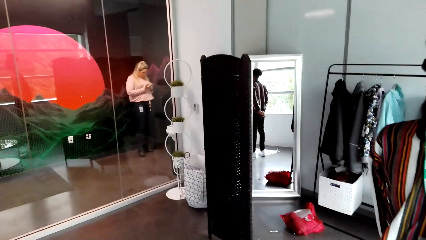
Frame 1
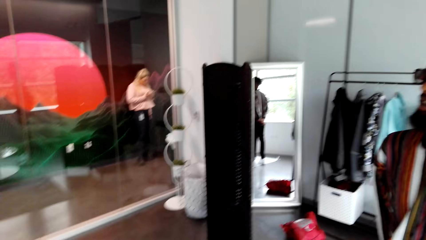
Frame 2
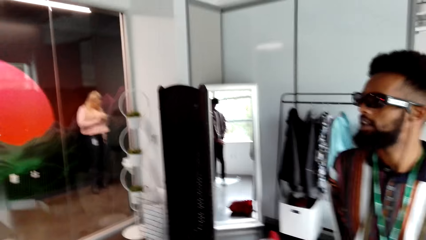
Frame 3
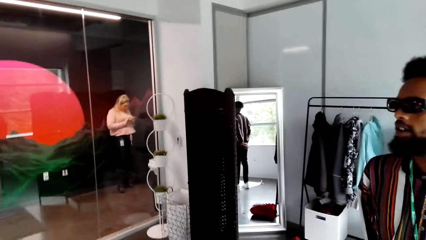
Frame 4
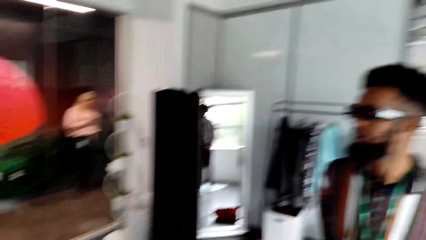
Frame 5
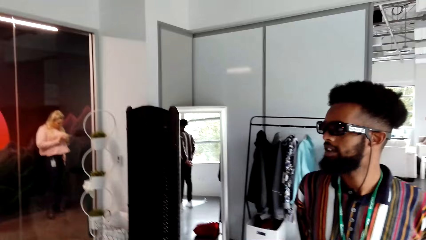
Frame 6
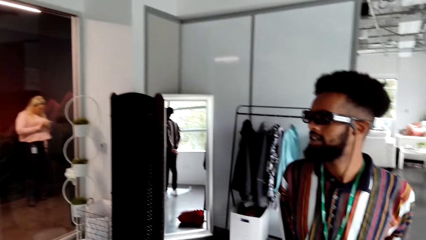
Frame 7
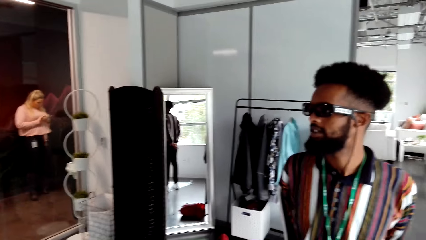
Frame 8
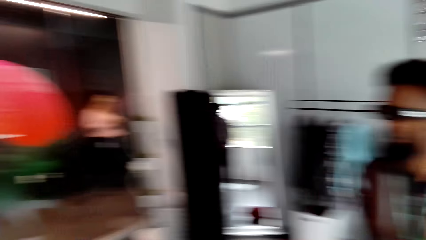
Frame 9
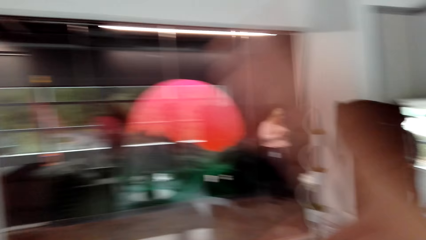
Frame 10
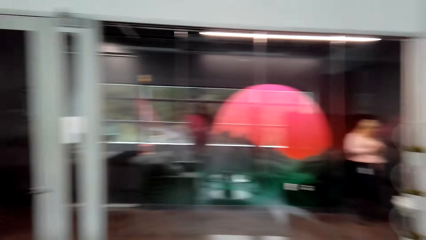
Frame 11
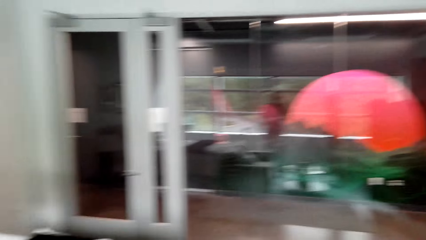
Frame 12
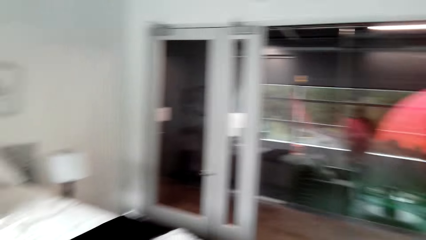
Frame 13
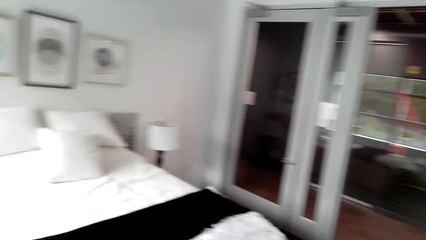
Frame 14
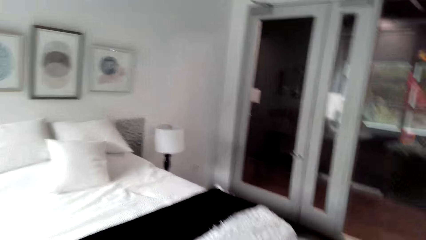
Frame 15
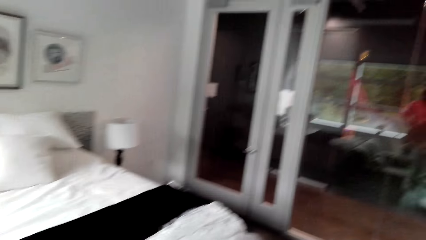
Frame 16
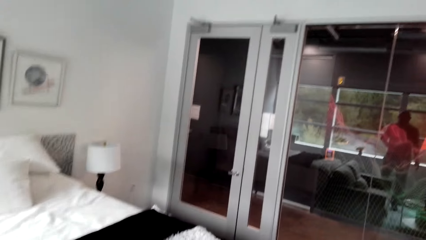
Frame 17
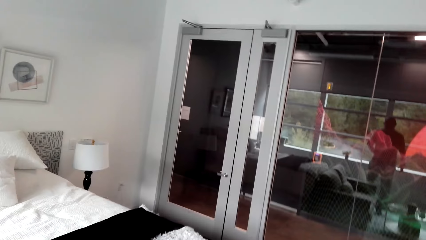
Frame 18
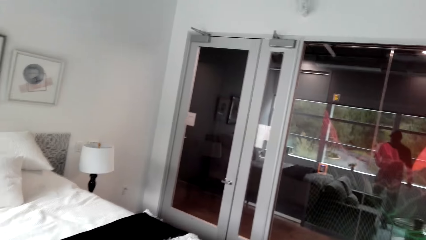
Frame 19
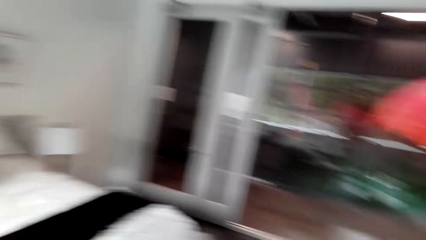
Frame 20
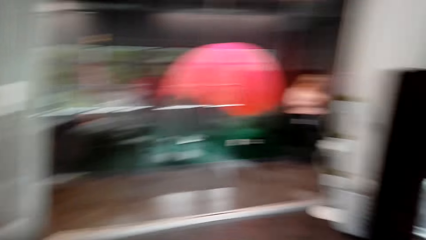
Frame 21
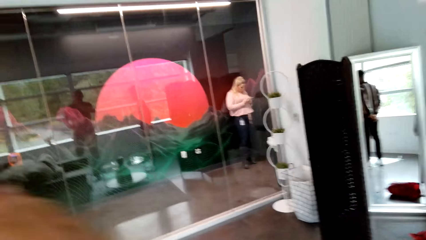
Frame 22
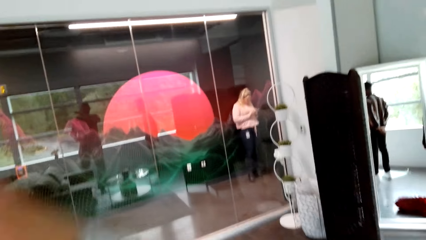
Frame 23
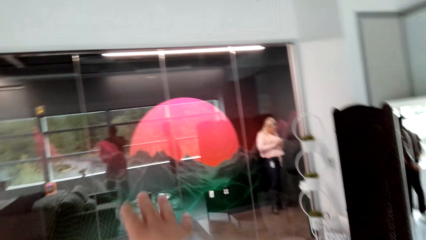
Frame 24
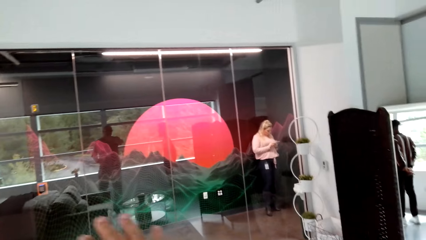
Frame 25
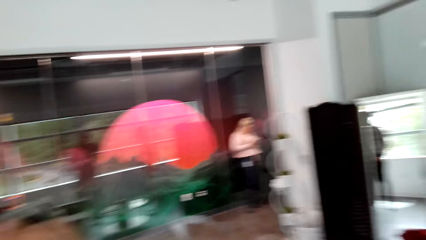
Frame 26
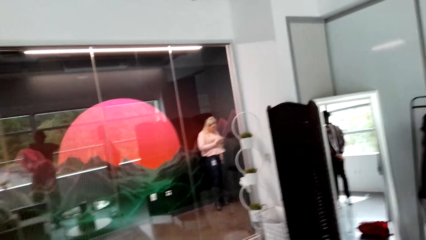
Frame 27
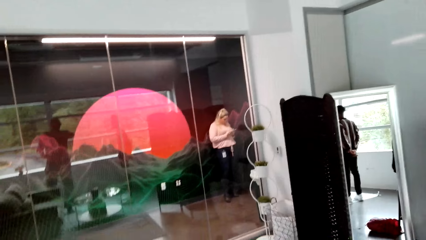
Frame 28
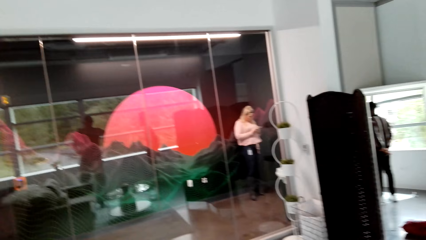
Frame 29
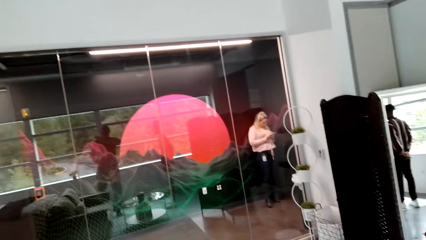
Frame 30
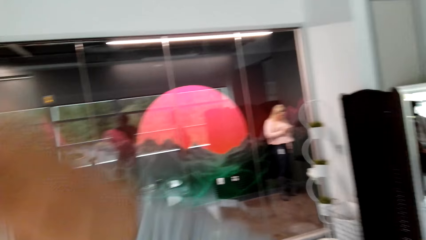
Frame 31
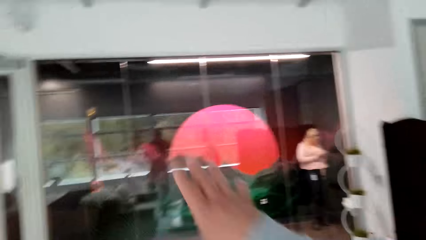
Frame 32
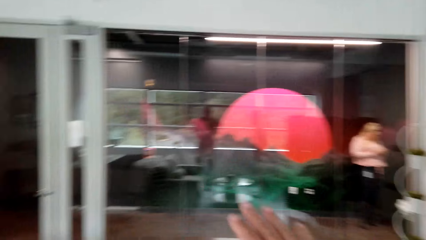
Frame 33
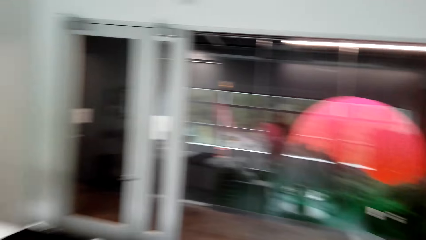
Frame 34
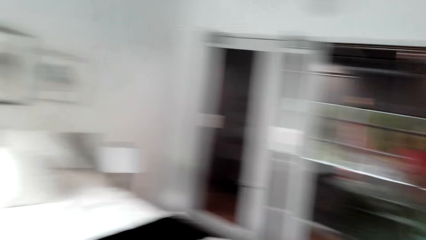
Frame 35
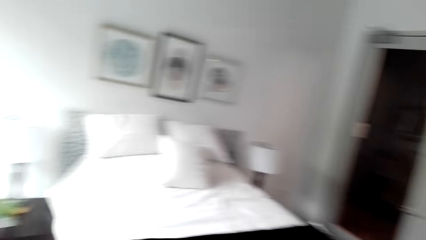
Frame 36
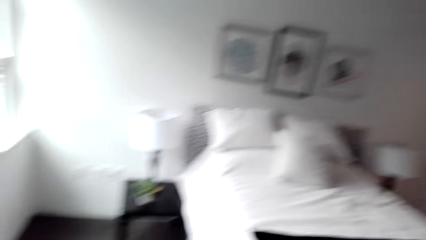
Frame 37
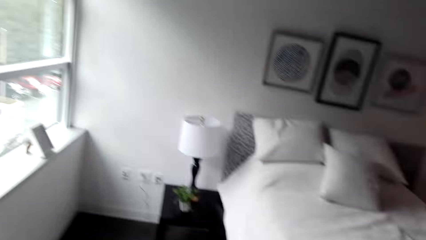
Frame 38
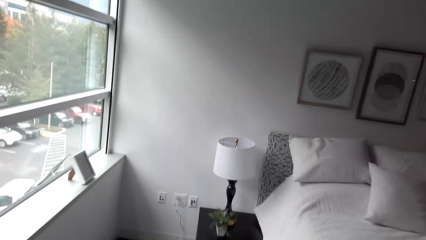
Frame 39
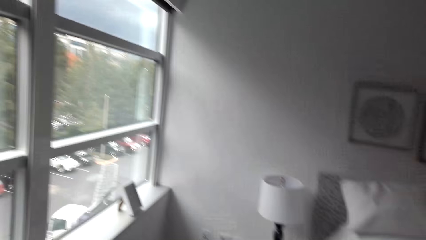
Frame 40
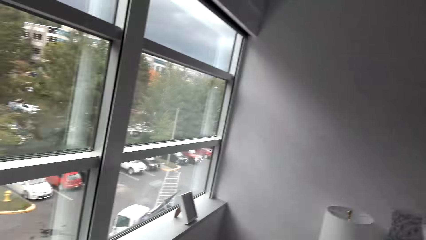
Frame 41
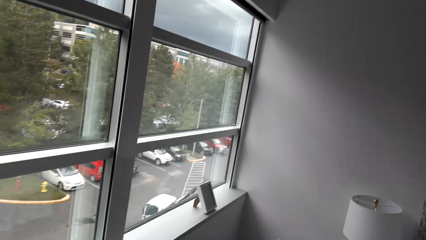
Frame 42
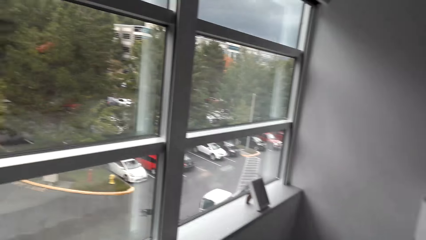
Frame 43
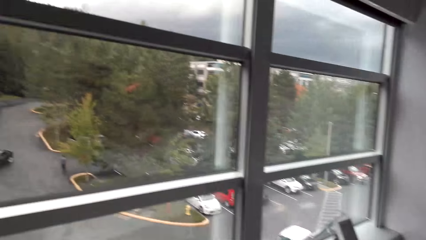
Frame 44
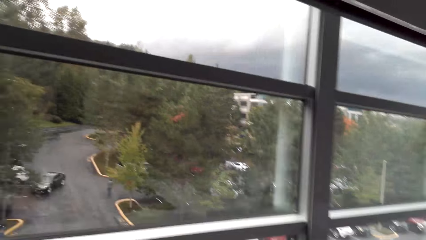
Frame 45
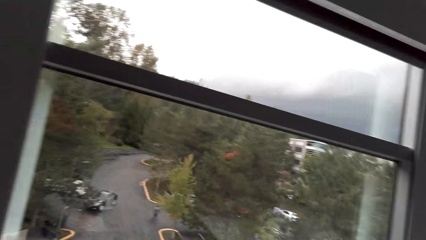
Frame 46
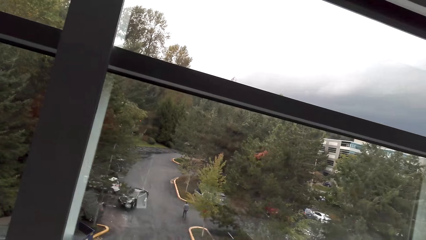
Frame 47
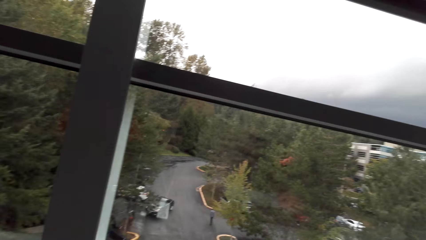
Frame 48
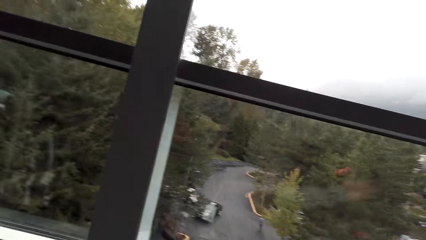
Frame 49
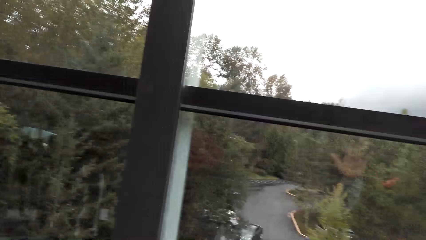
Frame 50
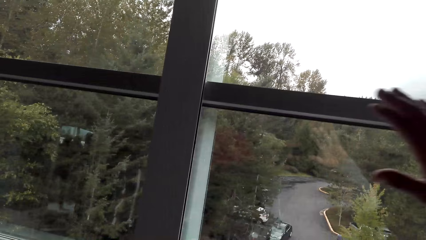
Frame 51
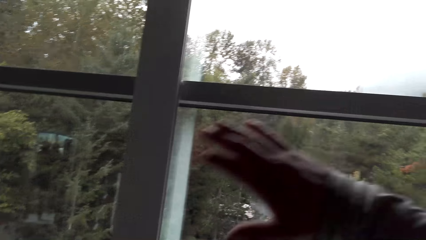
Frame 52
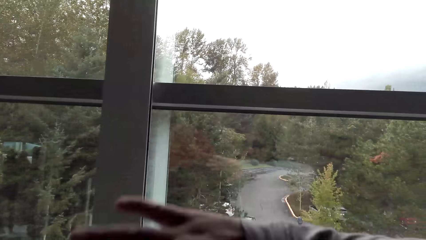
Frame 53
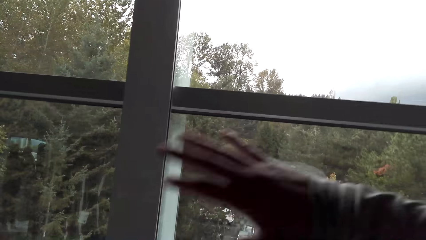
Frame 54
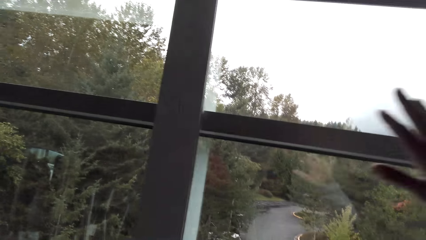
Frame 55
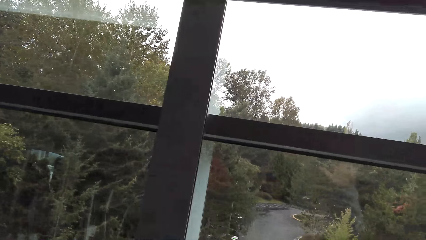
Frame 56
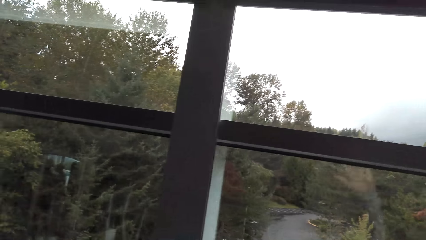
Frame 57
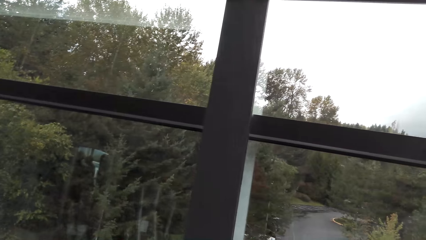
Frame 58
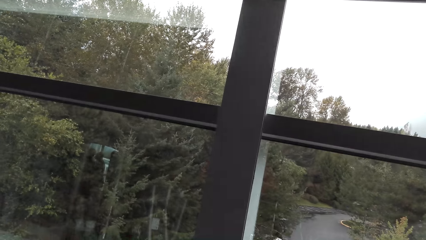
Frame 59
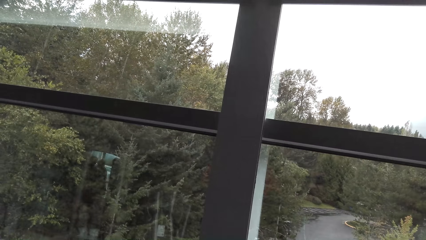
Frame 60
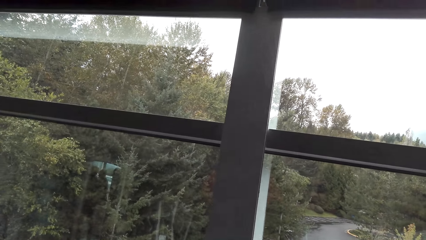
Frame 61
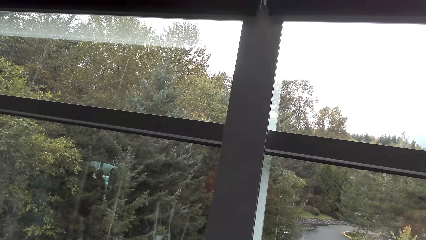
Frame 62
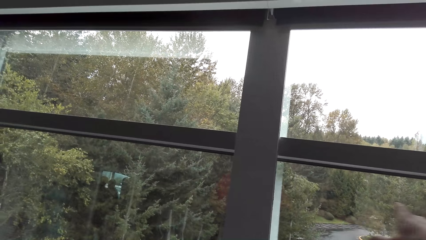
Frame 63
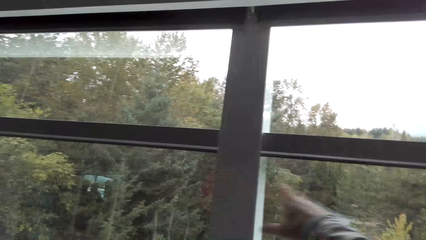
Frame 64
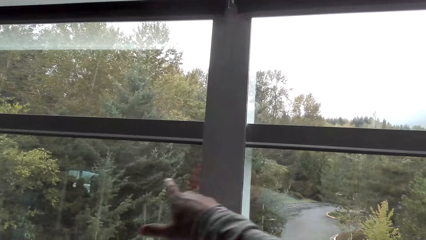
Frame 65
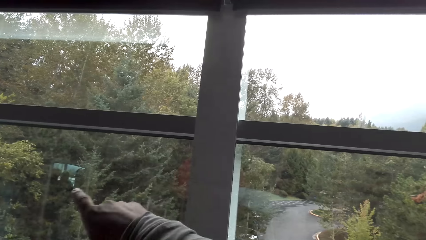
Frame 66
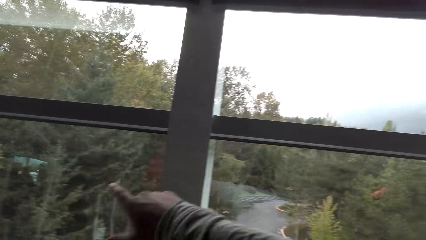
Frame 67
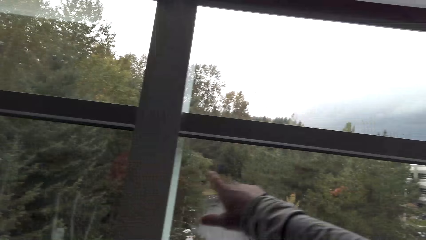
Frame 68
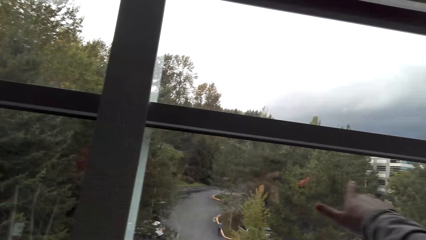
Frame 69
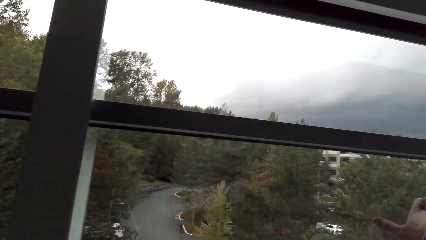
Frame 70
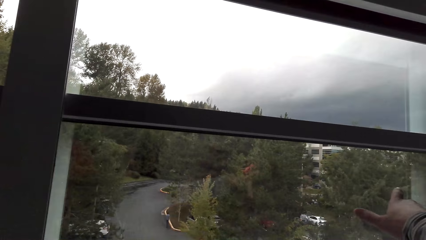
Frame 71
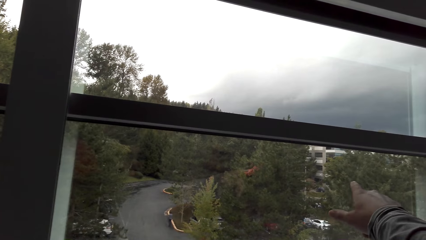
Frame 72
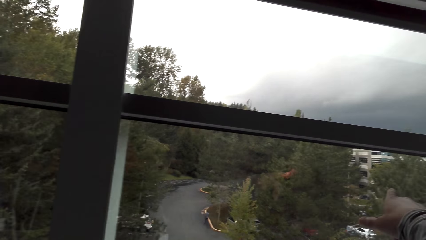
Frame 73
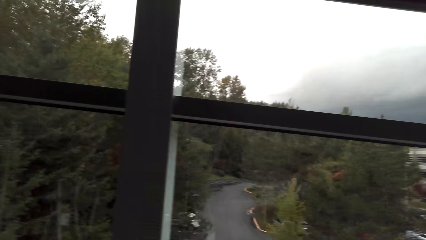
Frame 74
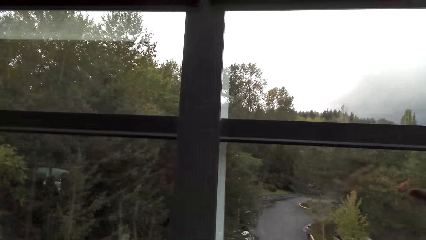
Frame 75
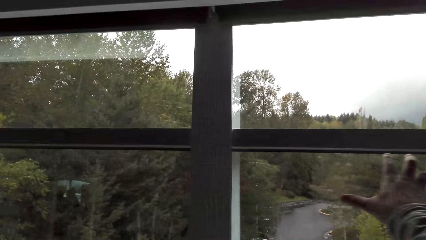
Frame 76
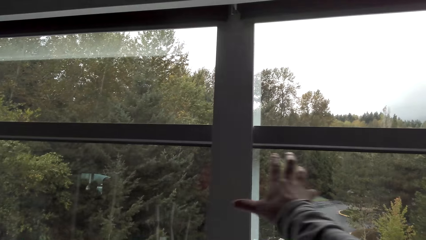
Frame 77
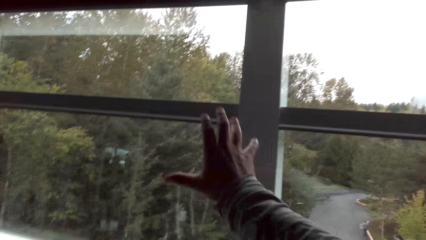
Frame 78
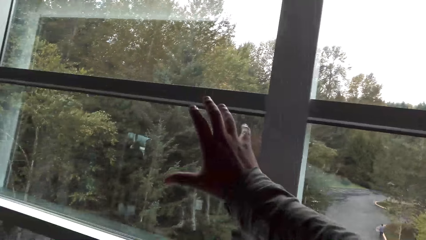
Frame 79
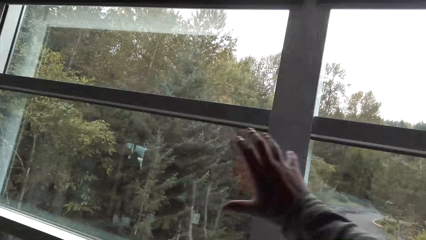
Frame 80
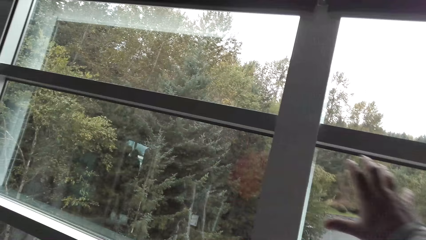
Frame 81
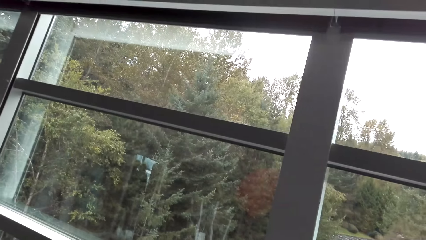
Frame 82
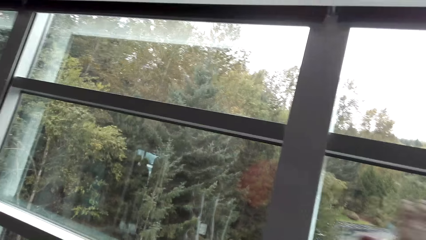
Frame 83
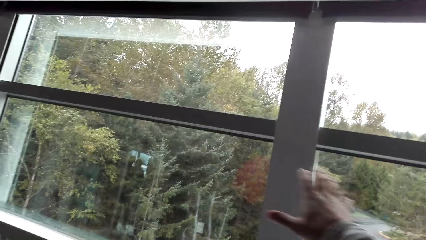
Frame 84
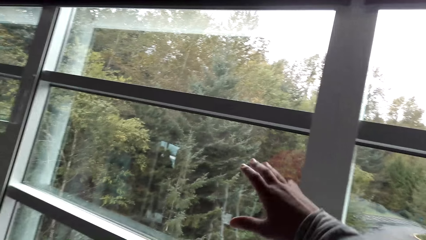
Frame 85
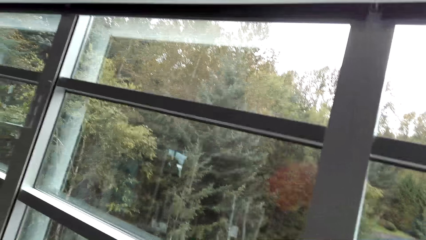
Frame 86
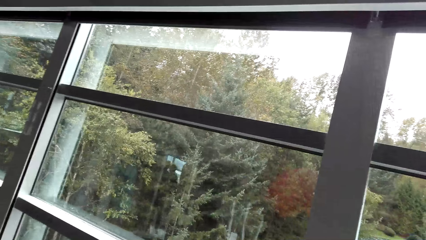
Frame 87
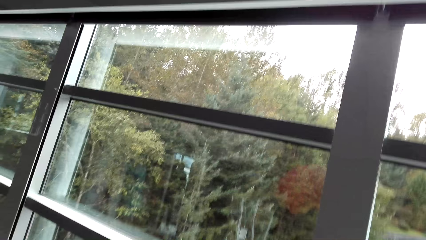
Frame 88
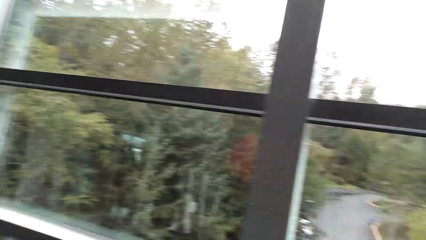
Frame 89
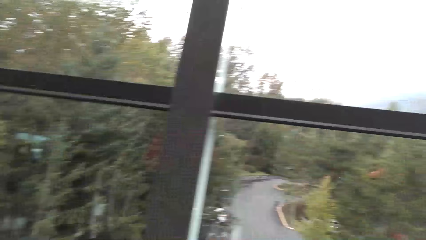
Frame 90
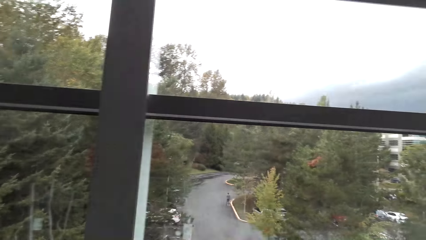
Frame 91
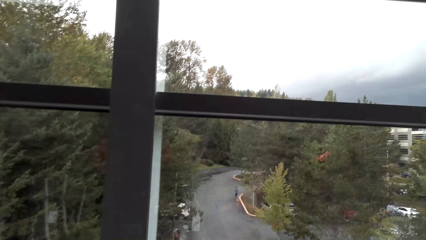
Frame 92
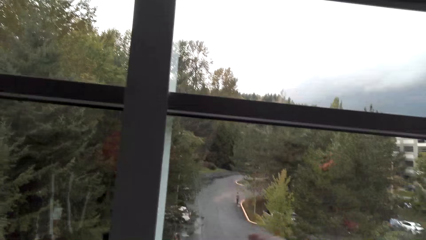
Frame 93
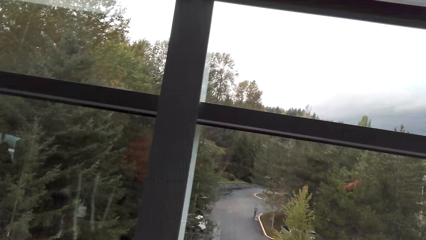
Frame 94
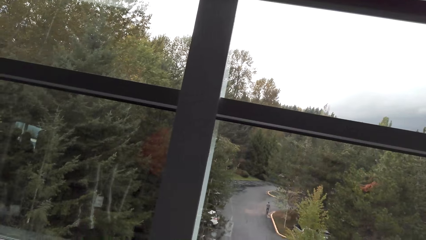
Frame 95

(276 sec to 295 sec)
The camera wearer turns around, watches the background and raises a hand up.
